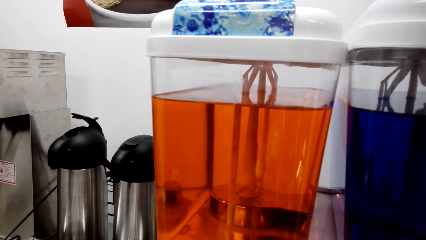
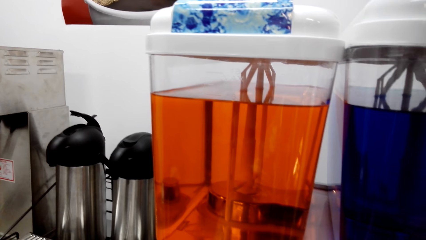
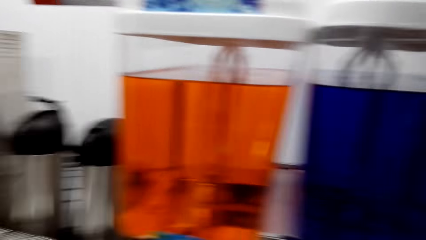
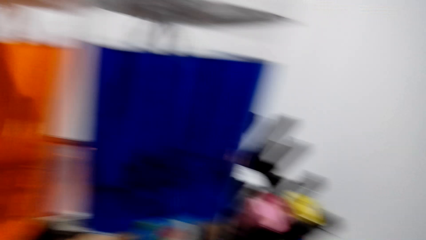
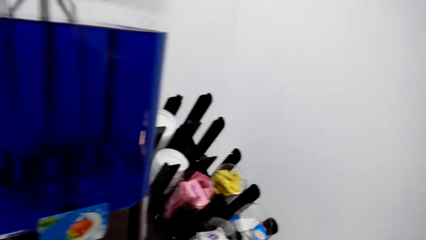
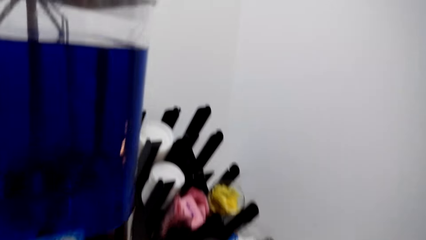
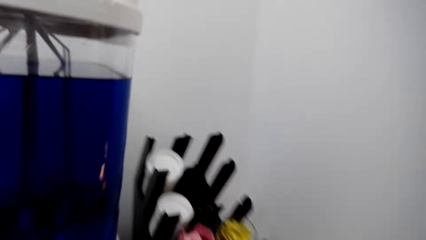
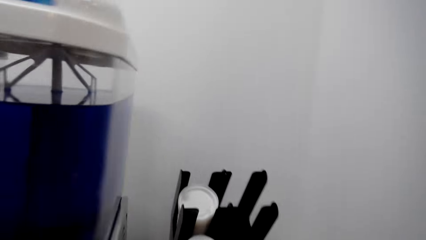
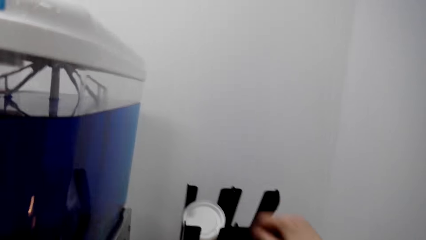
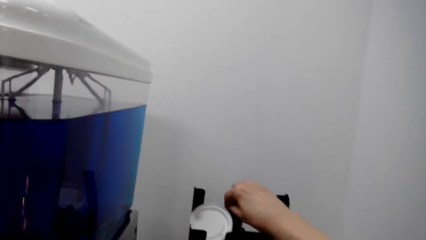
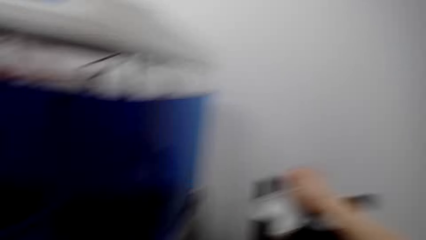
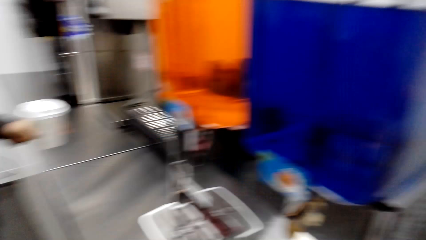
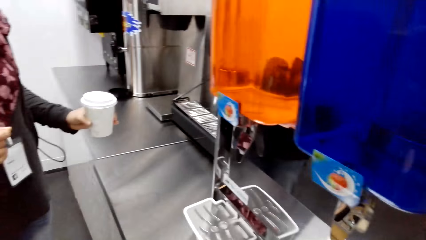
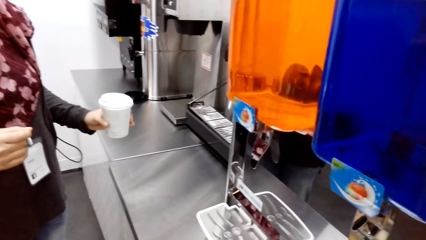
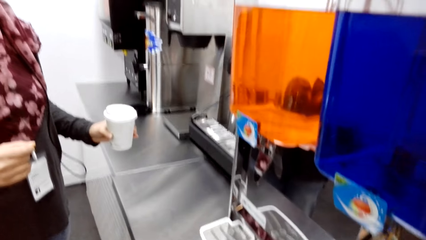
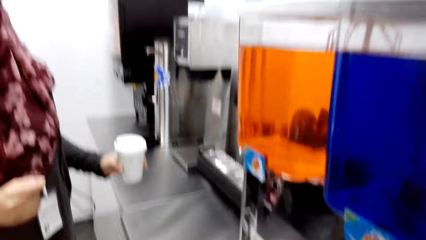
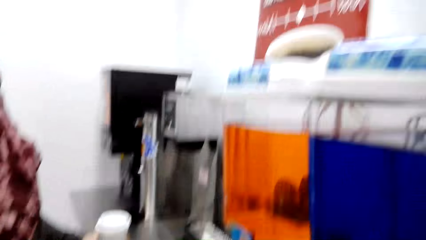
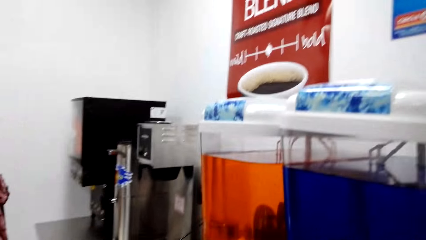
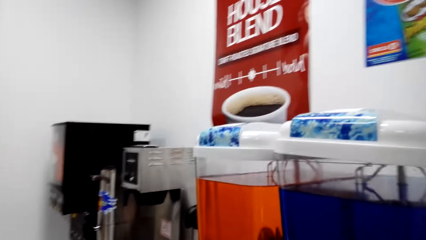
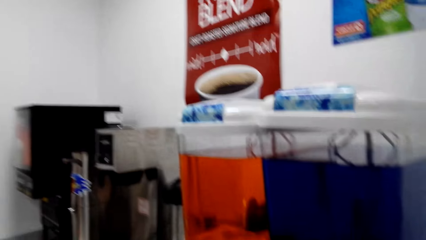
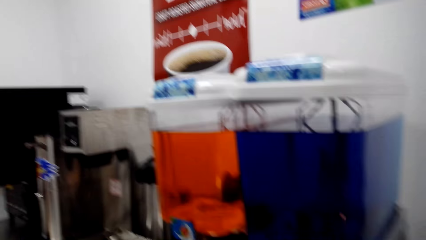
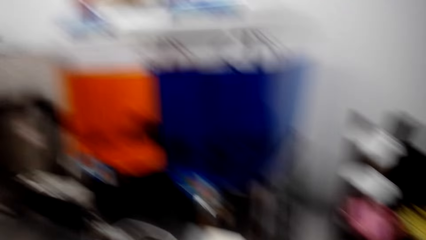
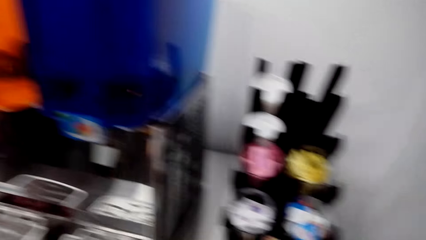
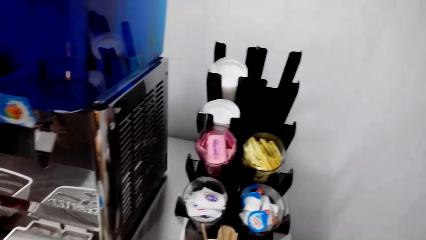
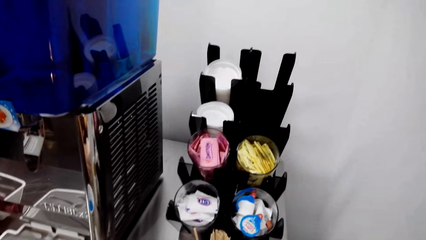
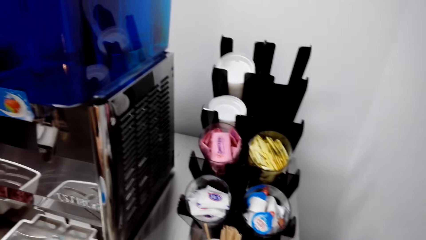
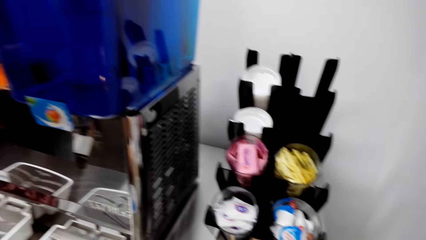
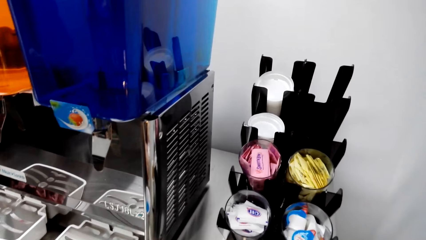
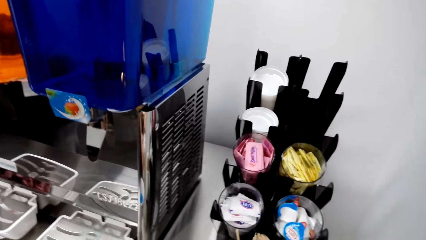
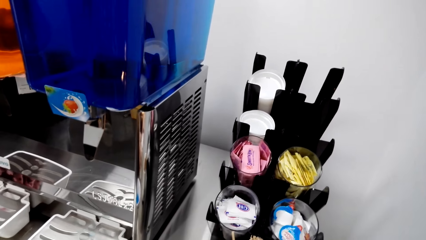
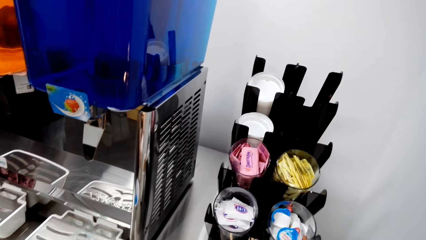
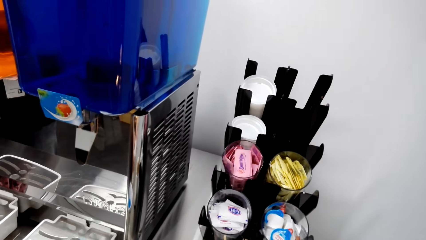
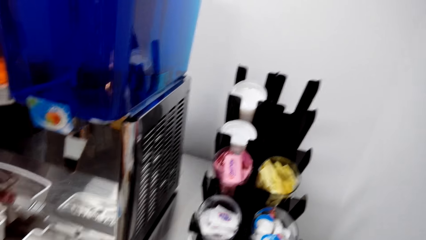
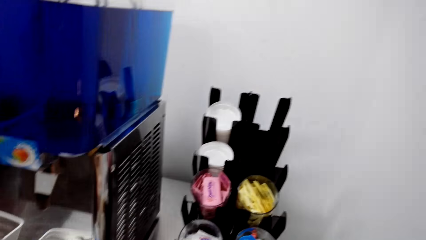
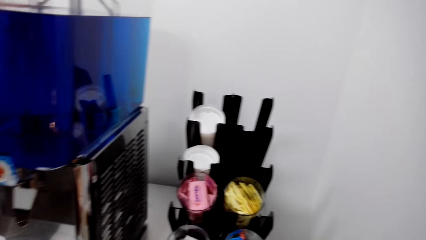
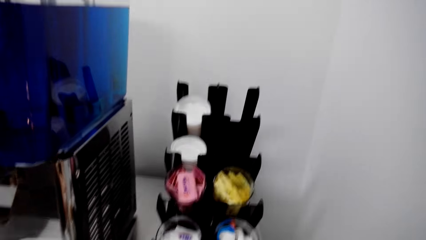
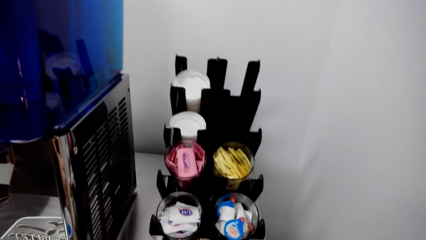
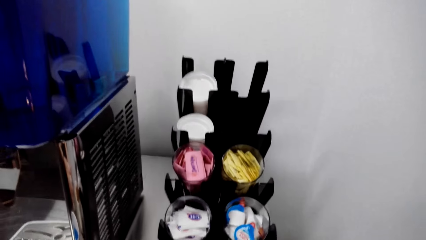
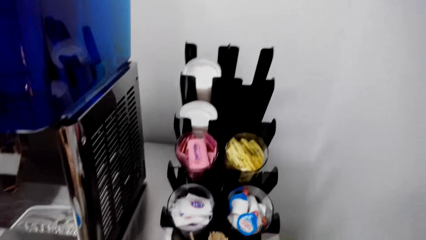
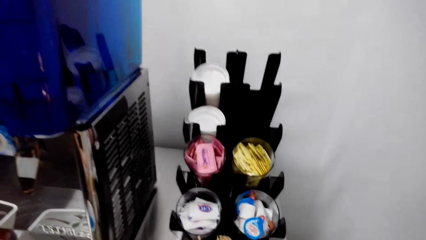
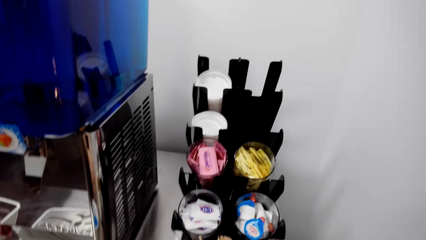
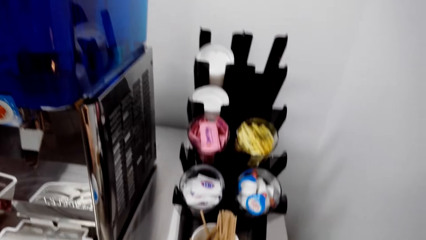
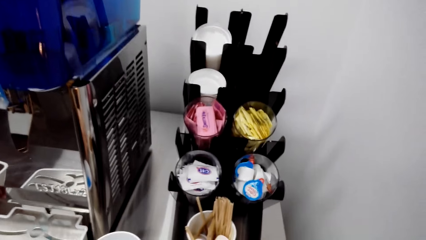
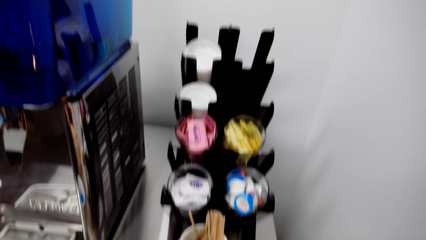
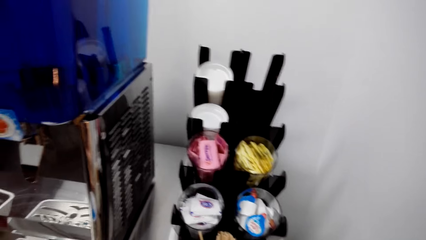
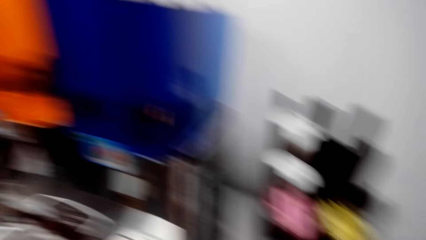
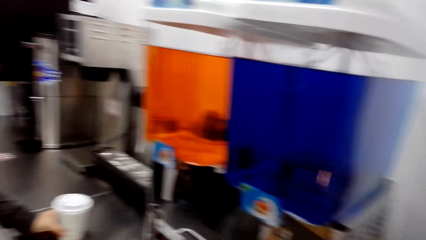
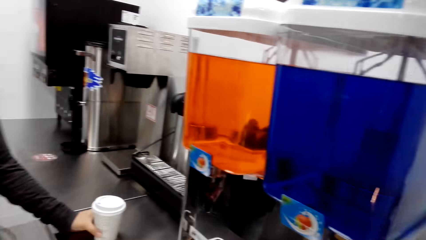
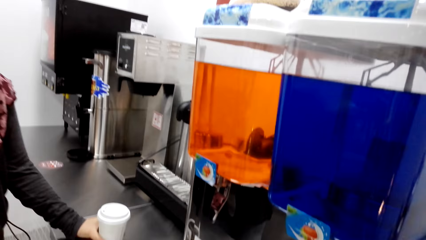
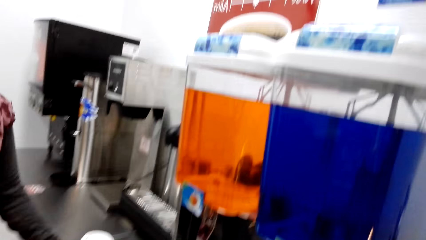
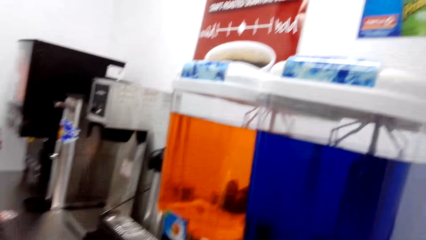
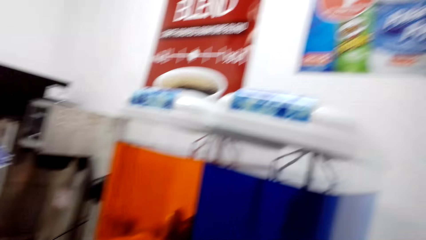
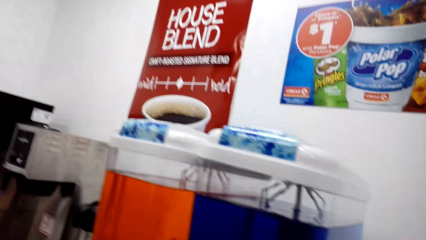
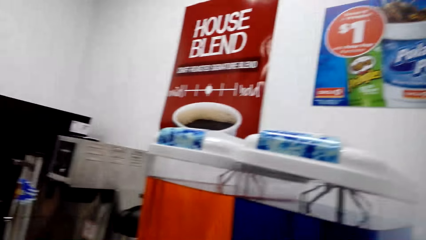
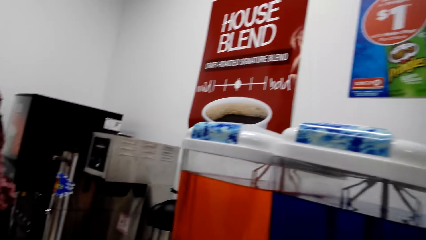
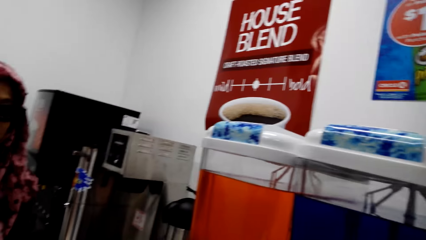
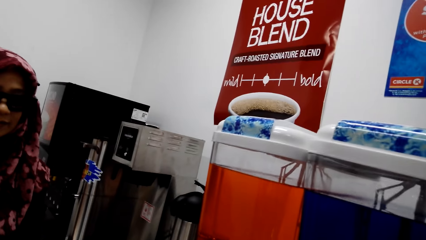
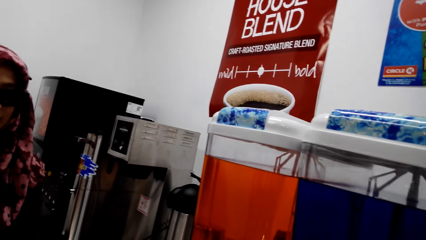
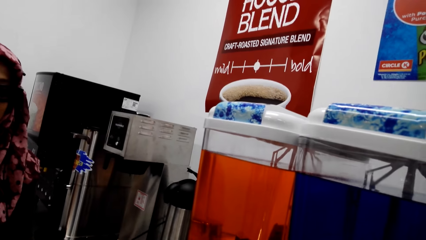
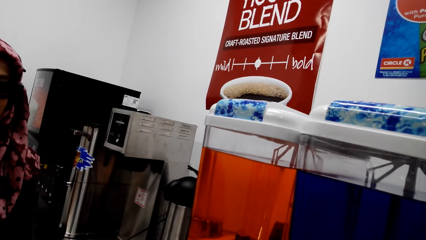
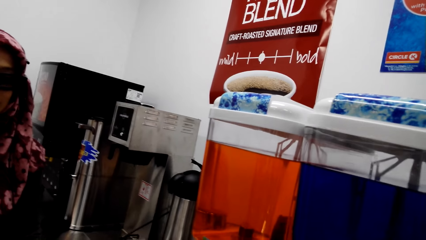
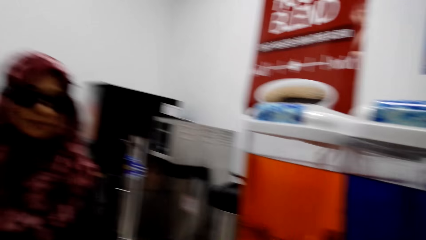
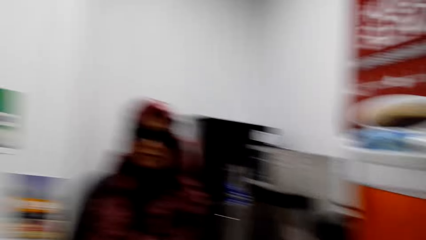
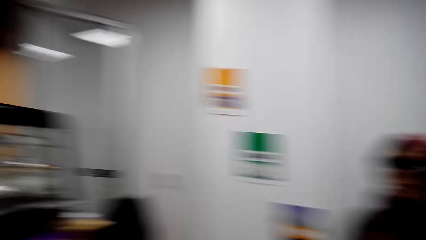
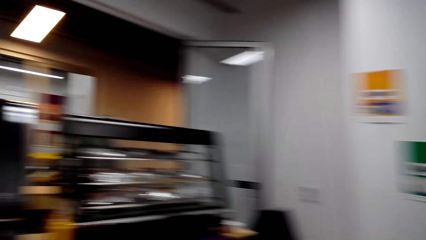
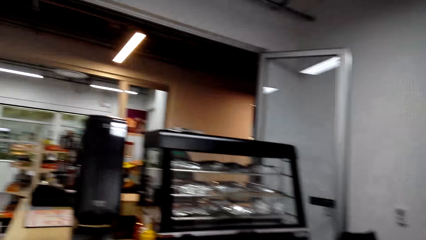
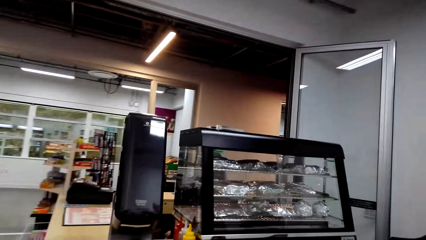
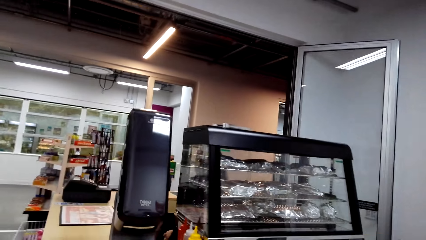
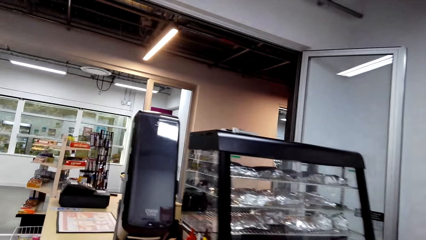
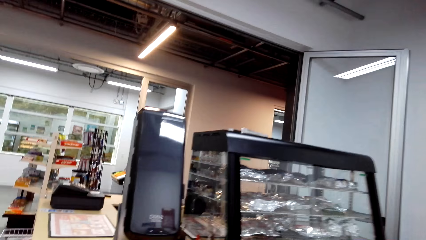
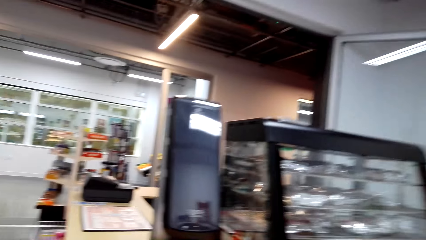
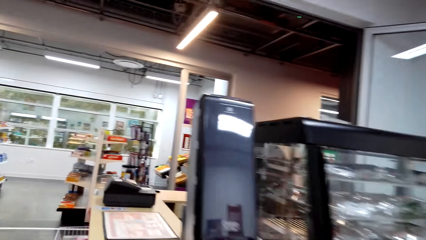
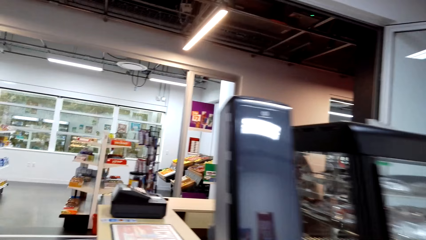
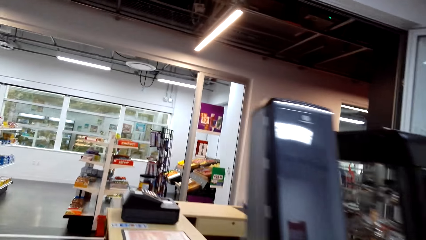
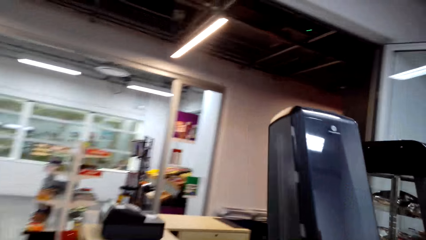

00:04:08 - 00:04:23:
A woman converses with the camera wearer. The camera wearer picks up the cup lid. They look at the woman. They converse with the woman. The woman converses with the camera wearer.
